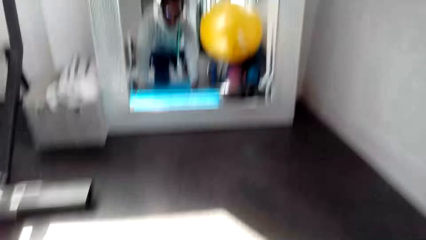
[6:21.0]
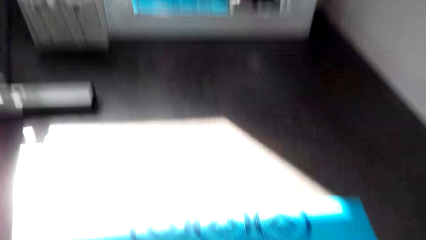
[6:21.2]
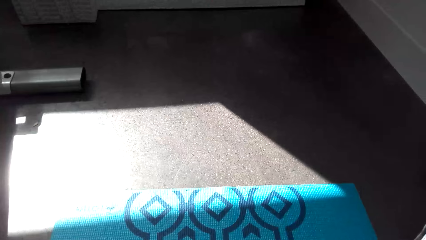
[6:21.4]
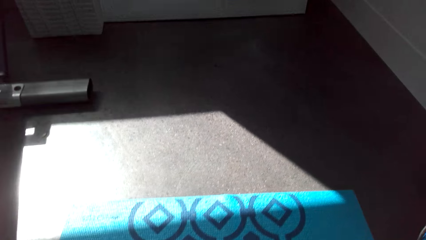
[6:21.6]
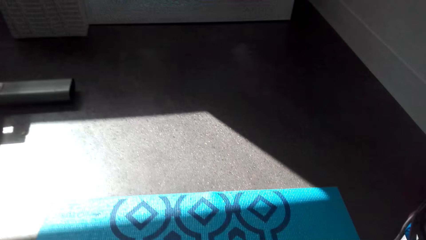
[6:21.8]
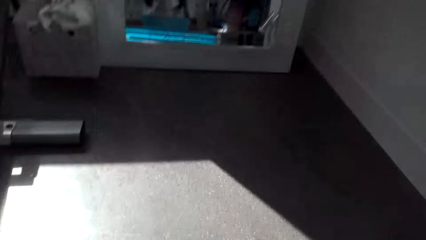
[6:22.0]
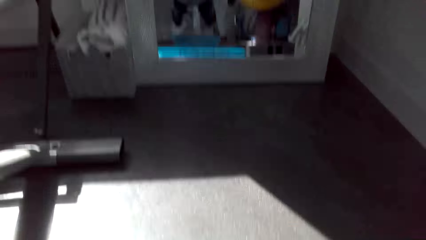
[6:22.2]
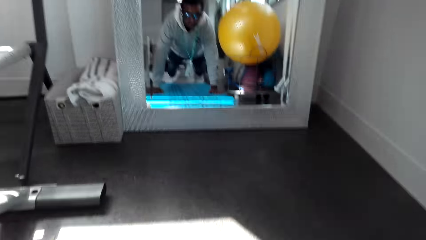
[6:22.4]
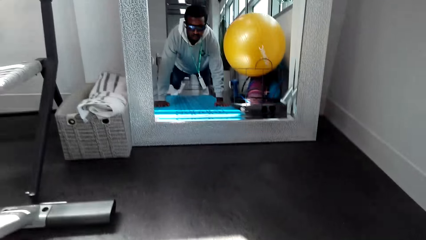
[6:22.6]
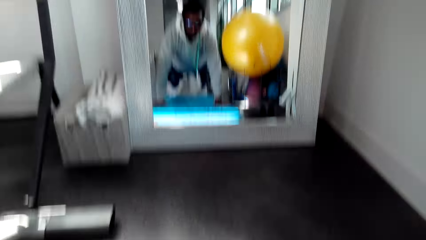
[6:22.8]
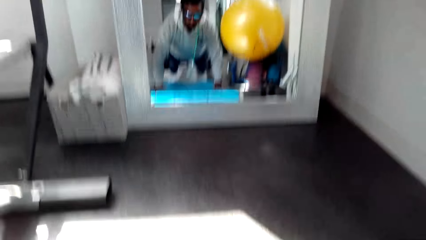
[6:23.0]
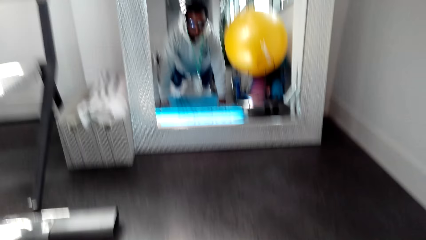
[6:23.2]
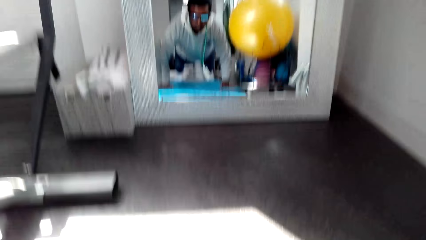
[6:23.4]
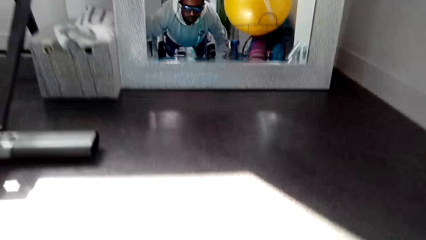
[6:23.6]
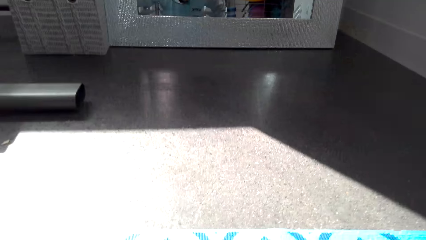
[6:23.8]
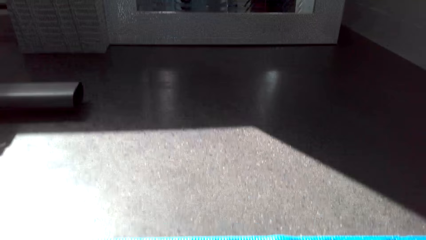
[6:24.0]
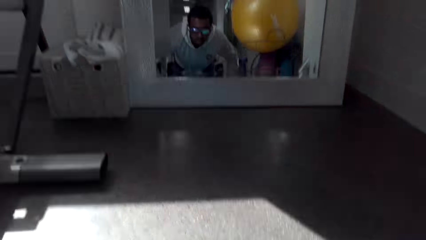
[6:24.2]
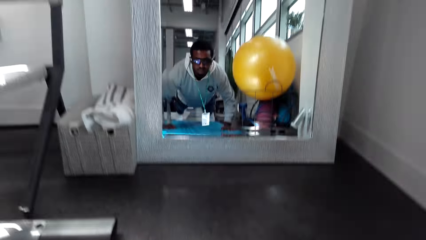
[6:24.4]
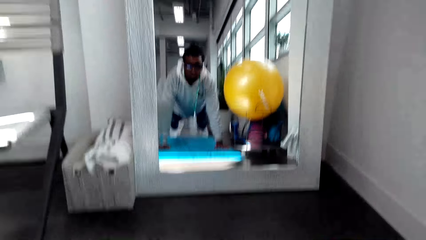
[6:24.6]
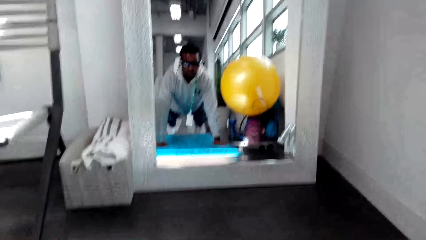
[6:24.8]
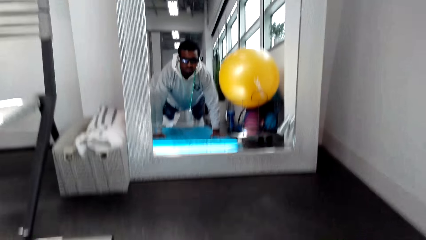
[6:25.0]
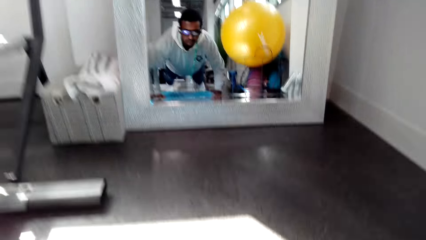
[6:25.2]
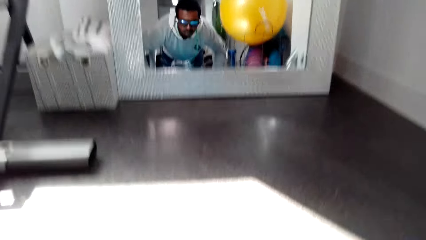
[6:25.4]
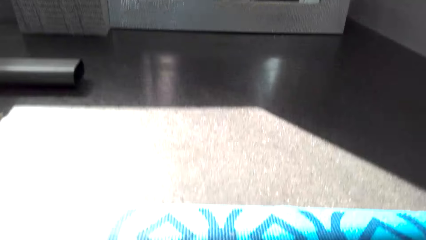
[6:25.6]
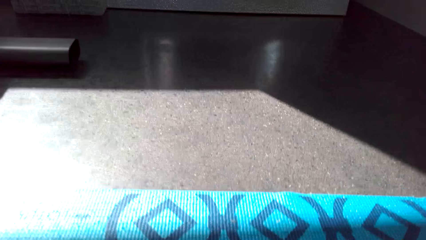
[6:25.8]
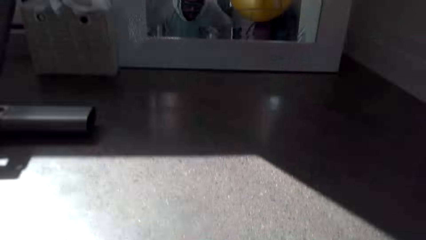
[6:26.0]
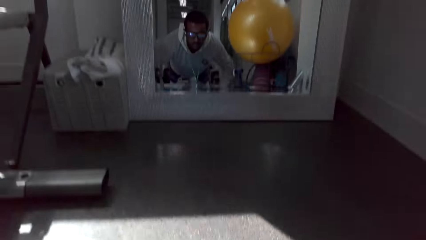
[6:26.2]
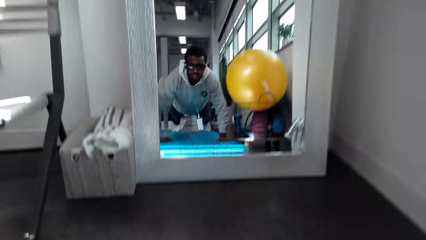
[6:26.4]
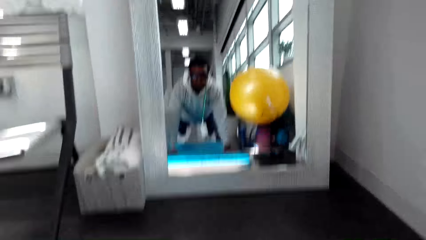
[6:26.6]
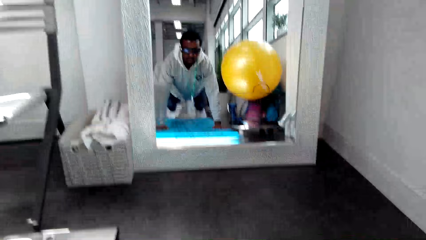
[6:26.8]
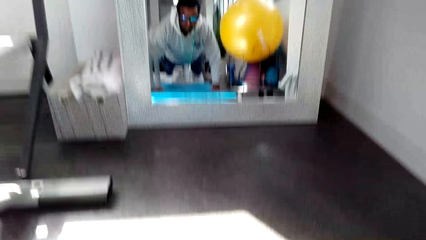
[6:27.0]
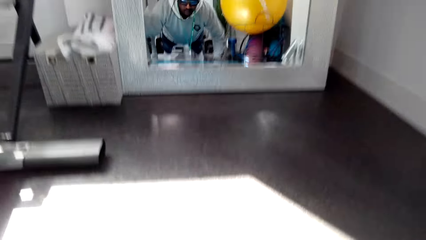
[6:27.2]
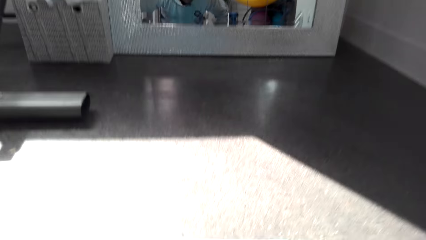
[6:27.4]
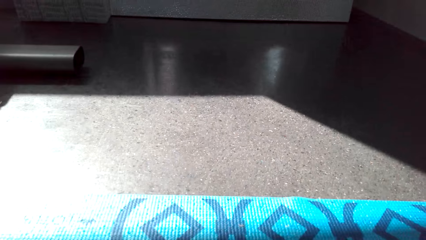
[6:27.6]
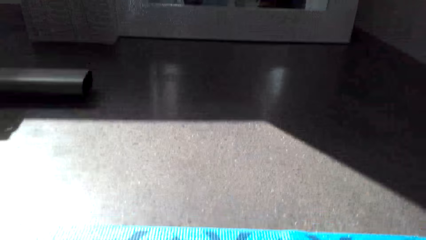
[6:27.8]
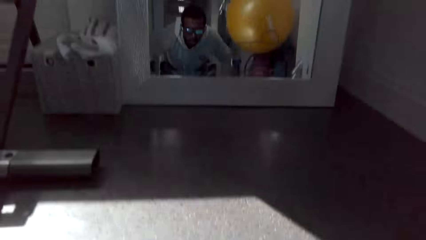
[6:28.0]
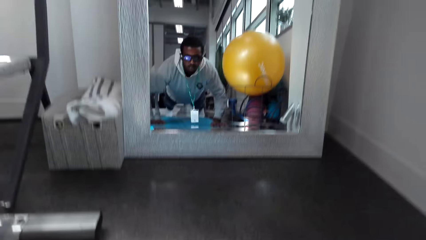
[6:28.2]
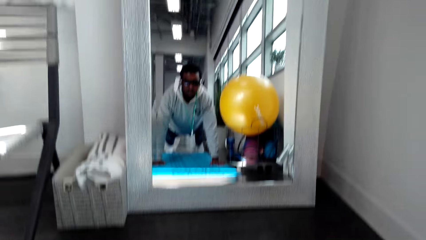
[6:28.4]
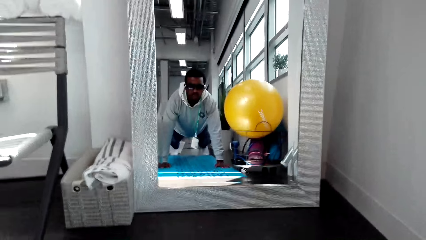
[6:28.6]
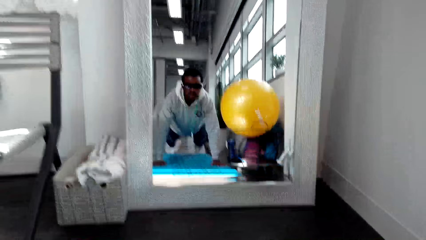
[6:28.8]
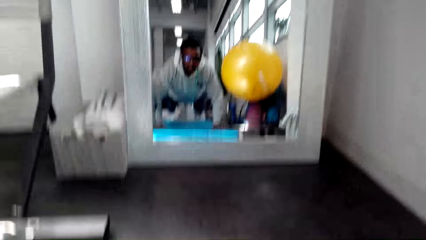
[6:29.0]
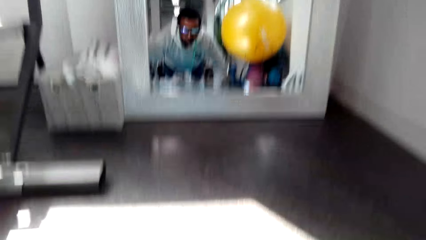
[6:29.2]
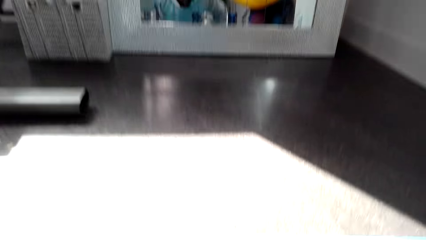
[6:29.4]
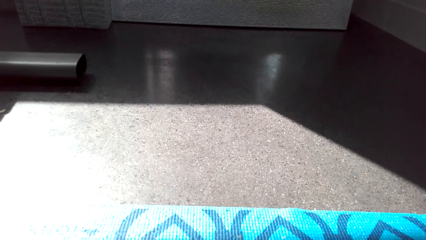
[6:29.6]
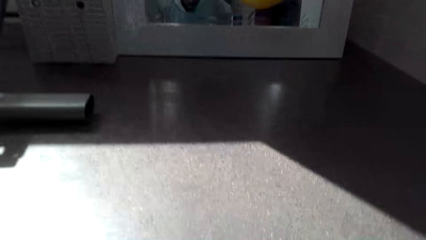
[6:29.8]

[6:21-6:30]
The camera wearer exercises on the floor.

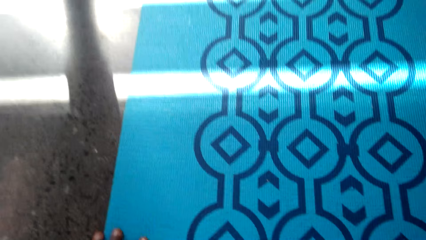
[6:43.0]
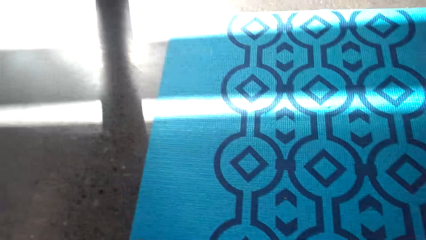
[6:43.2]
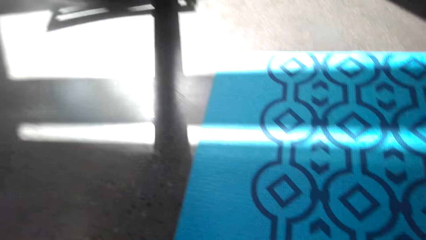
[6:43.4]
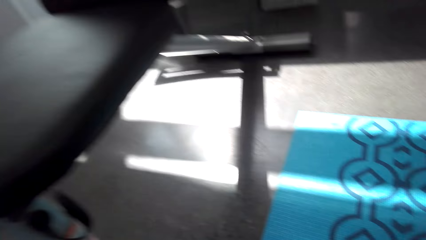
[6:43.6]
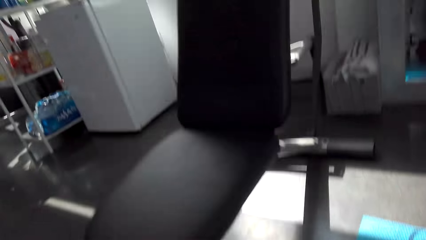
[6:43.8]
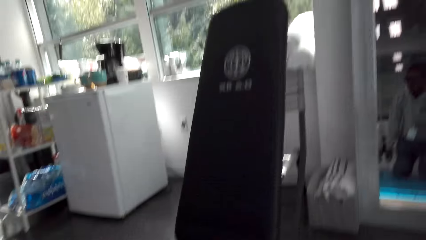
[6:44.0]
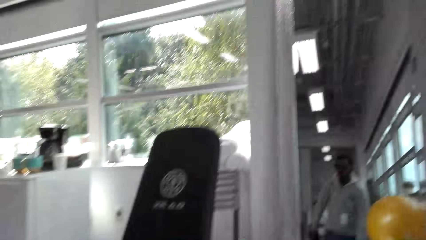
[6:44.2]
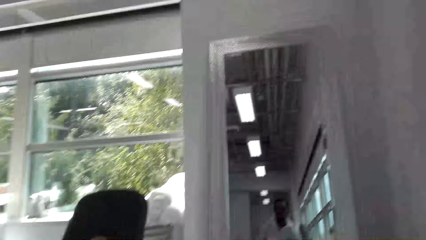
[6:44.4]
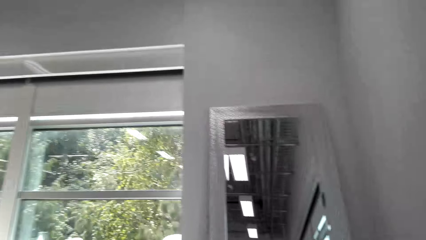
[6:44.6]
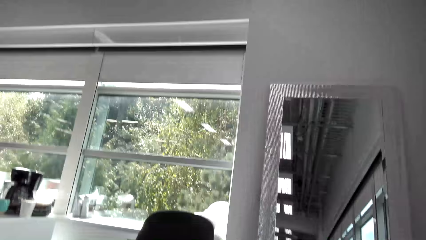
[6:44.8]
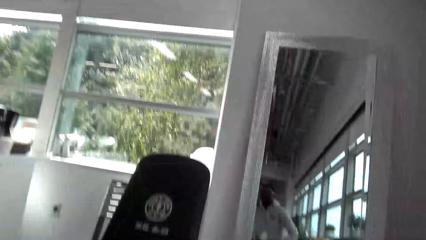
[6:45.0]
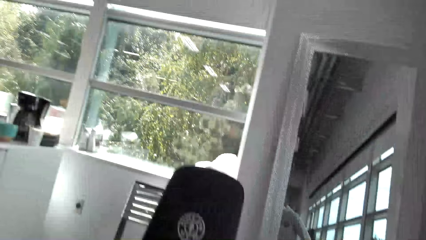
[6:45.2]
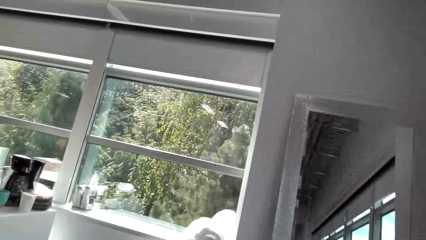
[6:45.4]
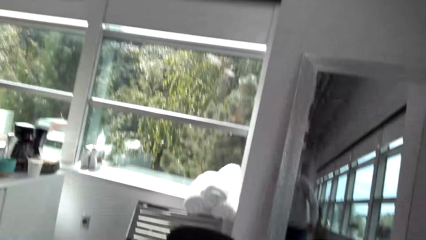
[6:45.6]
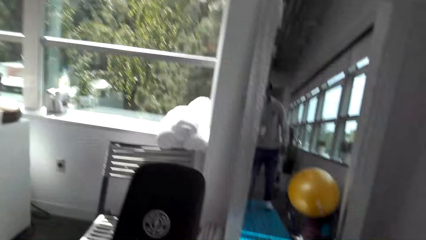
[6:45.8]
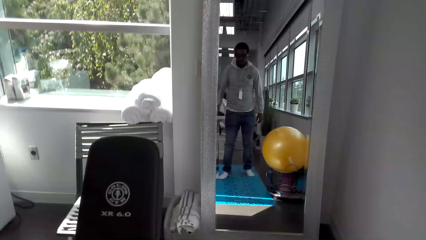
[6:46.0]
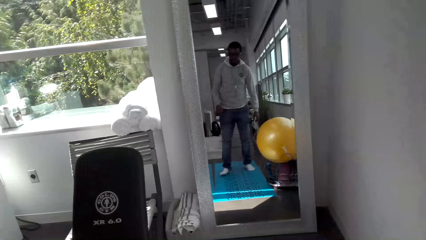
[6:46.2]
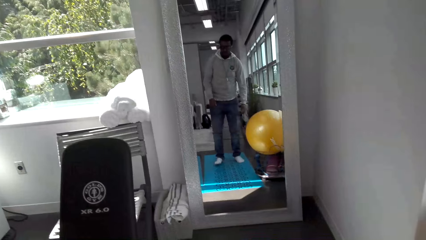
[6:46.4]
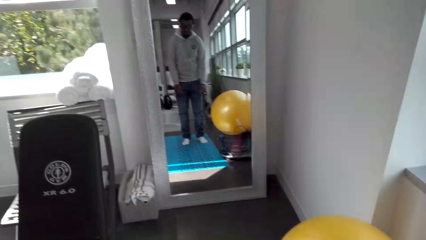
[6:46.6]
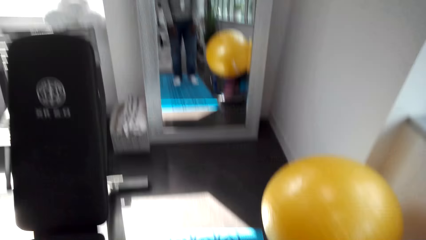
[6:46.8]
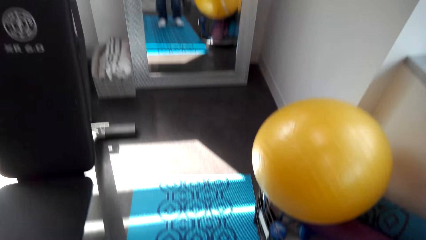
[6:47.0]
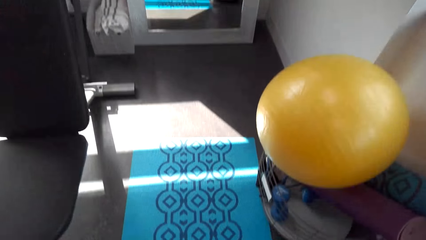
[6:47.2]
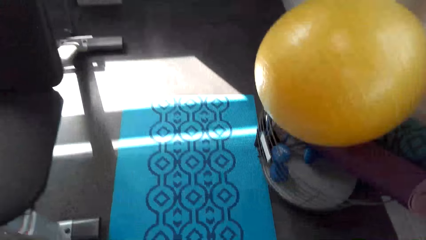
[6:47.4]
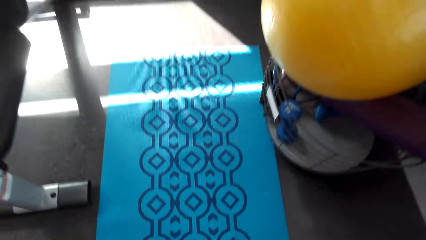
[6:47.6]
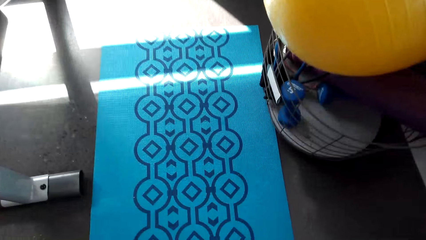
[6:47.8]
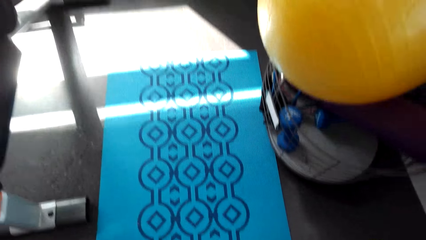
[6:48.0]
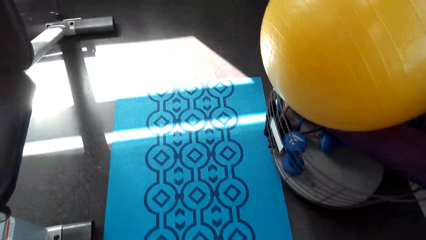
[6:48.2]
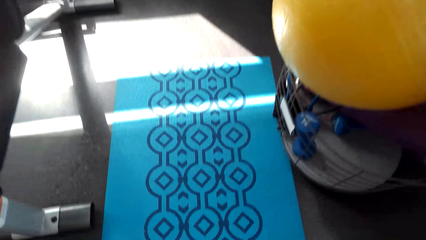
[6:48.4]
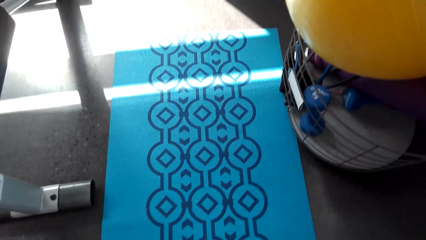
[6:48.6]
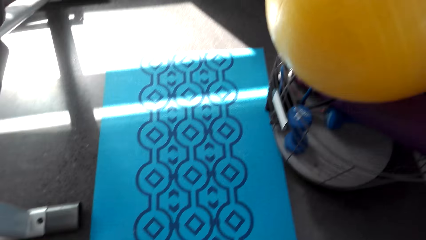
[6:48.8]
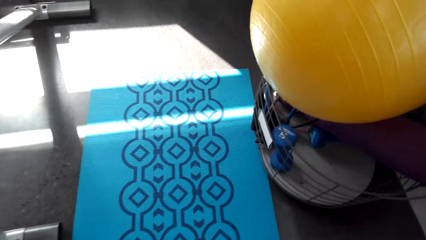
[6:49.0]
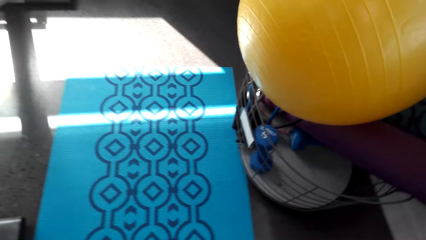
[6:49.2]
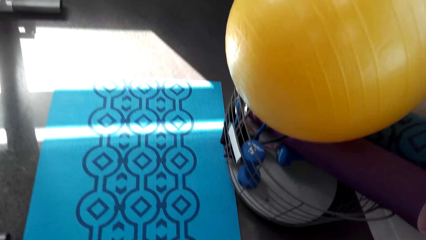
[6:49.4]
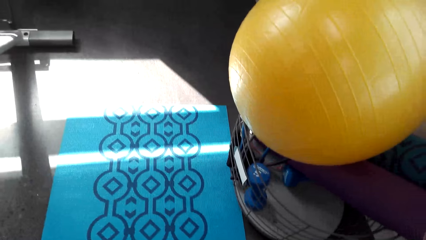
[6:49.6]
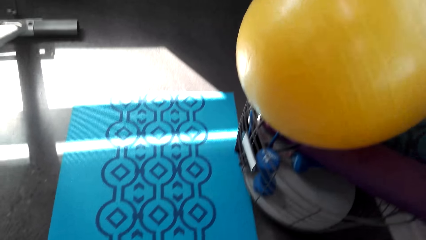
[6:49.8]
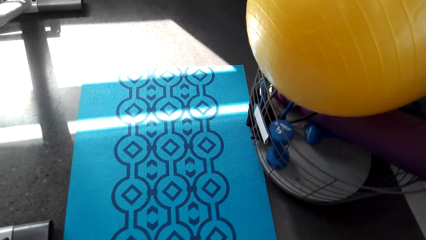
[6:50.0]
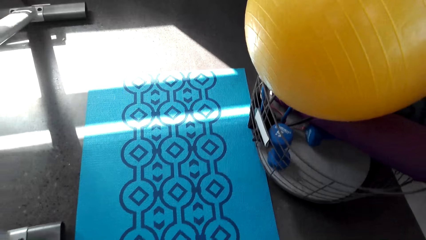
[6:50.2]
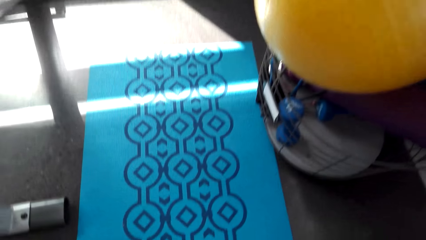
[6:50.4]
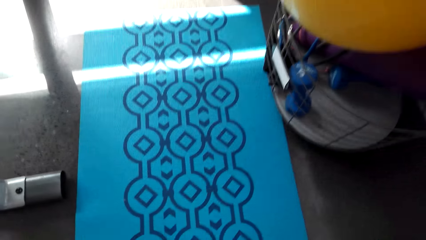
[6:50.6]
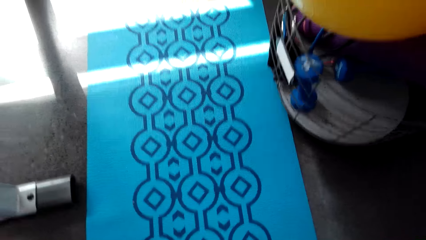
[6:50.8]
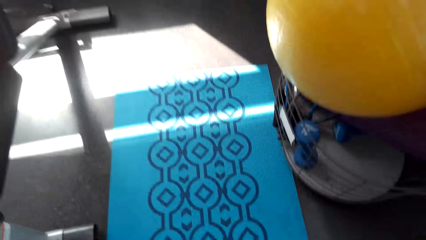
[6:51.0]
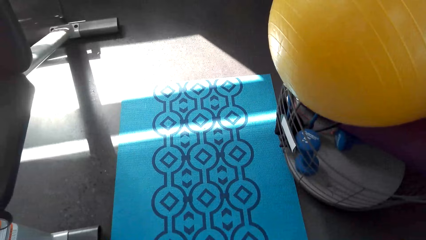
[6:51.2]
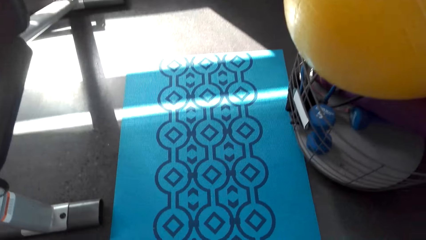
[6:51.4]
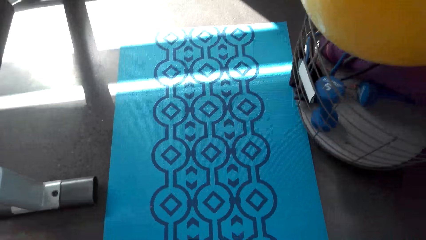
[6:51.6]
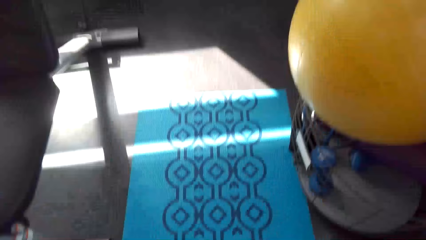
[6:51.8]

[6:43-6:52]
The camera wearer stands up. They bend towards the floor.
